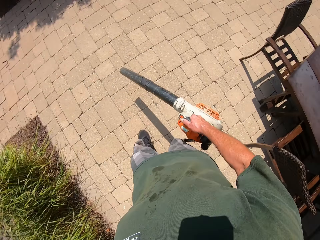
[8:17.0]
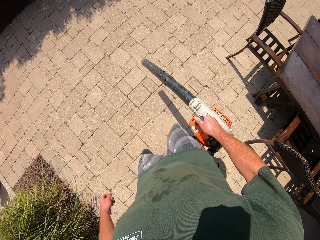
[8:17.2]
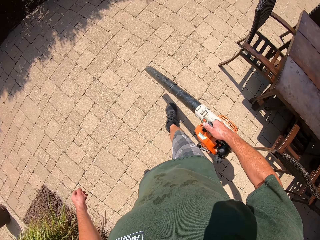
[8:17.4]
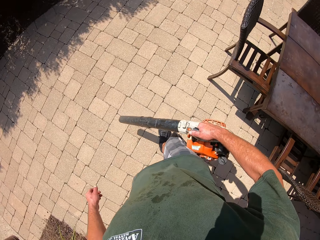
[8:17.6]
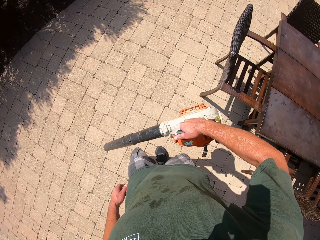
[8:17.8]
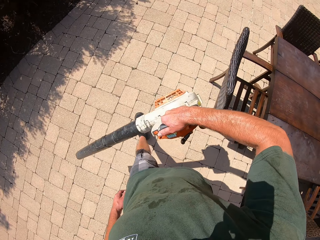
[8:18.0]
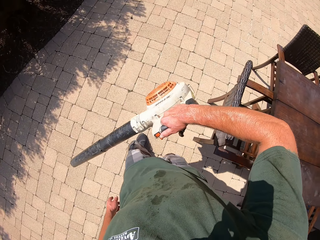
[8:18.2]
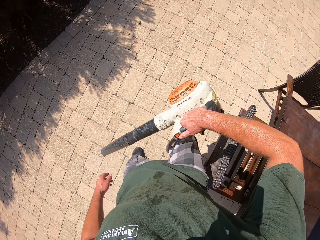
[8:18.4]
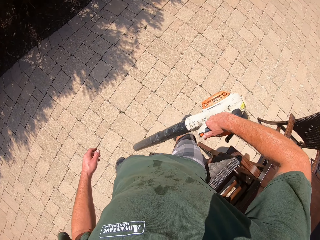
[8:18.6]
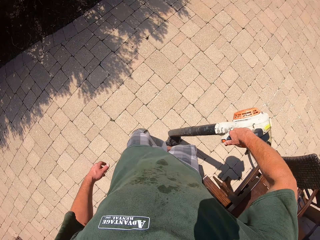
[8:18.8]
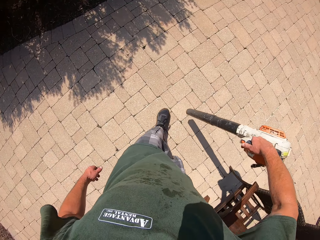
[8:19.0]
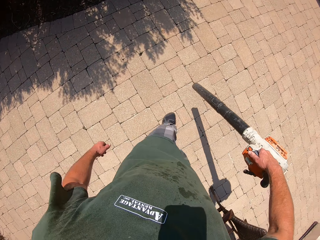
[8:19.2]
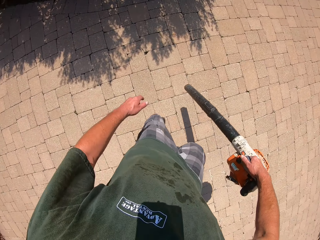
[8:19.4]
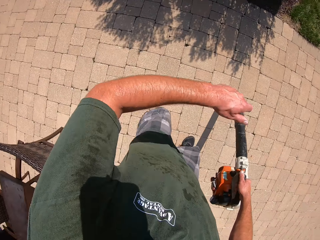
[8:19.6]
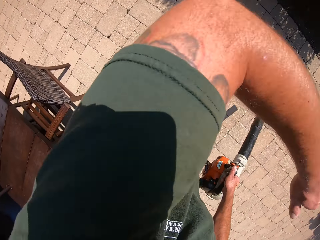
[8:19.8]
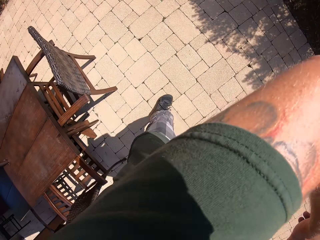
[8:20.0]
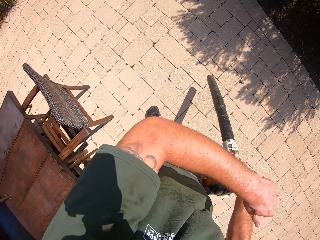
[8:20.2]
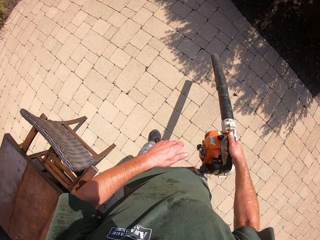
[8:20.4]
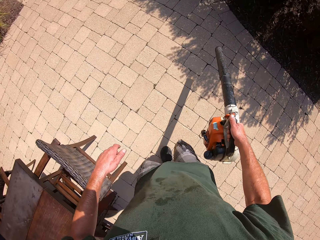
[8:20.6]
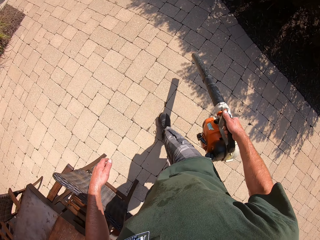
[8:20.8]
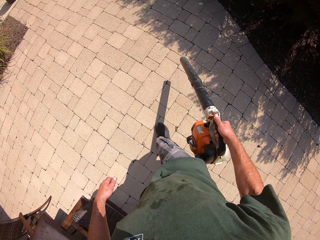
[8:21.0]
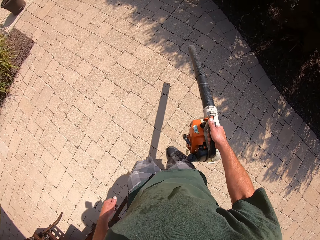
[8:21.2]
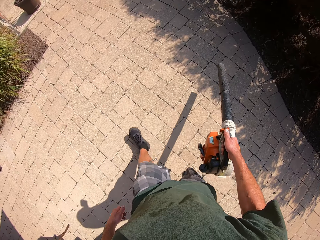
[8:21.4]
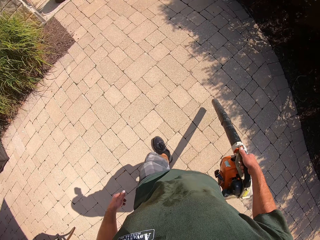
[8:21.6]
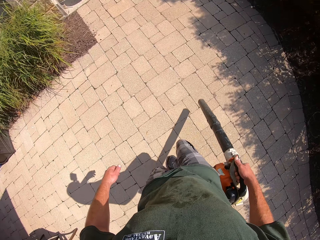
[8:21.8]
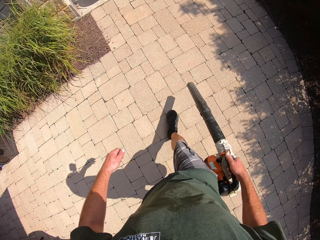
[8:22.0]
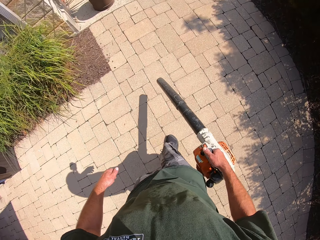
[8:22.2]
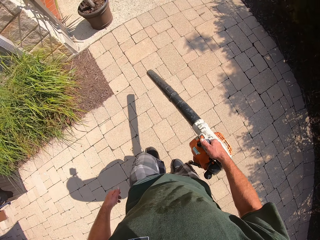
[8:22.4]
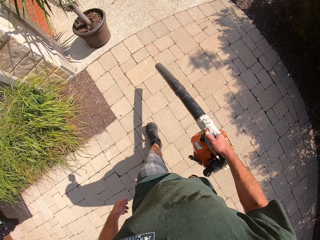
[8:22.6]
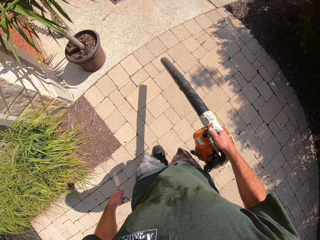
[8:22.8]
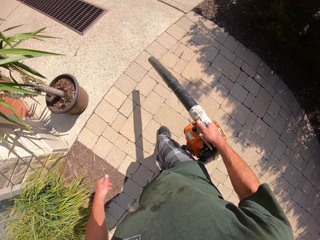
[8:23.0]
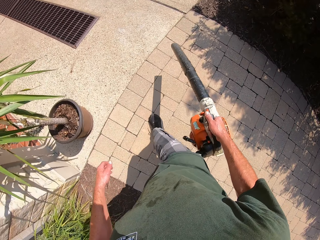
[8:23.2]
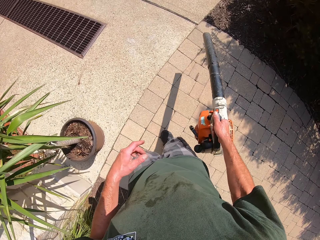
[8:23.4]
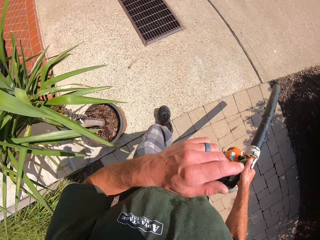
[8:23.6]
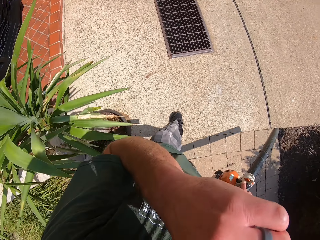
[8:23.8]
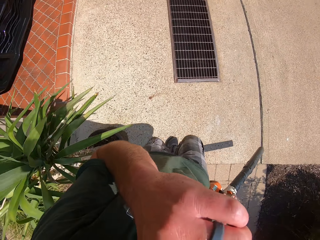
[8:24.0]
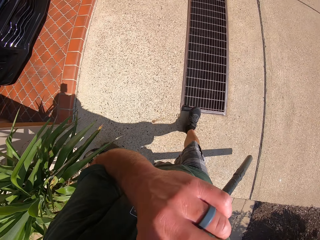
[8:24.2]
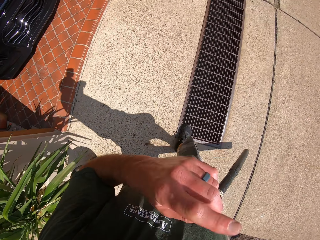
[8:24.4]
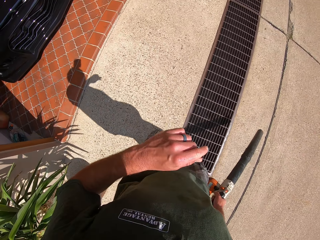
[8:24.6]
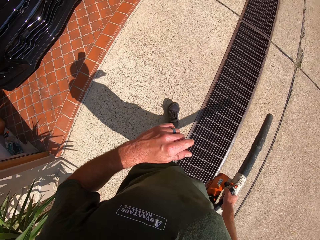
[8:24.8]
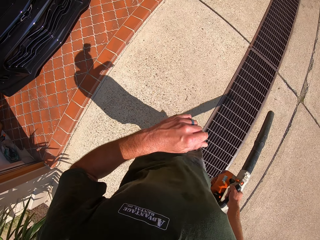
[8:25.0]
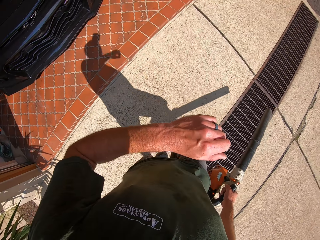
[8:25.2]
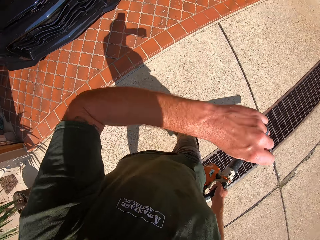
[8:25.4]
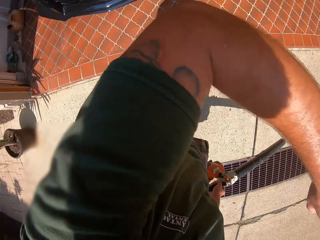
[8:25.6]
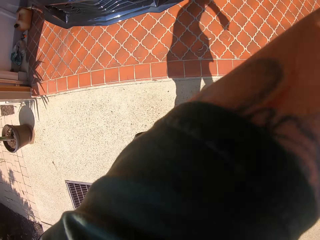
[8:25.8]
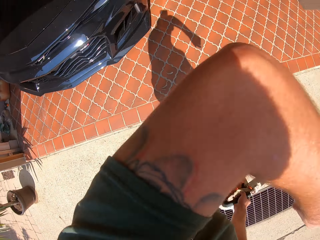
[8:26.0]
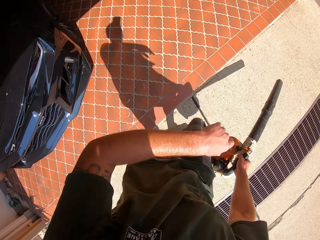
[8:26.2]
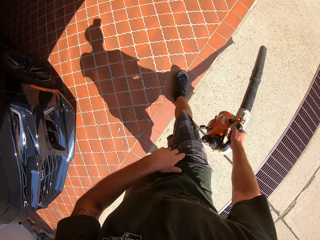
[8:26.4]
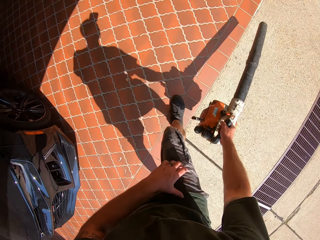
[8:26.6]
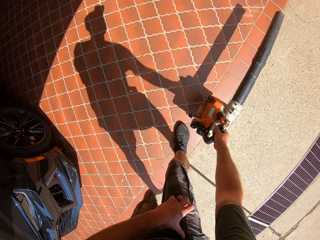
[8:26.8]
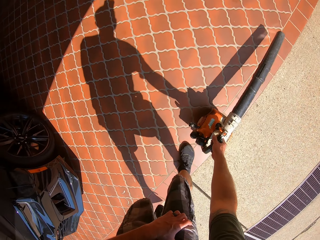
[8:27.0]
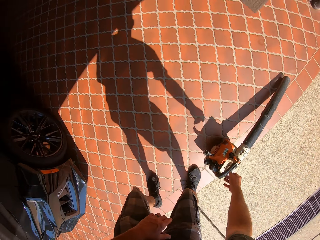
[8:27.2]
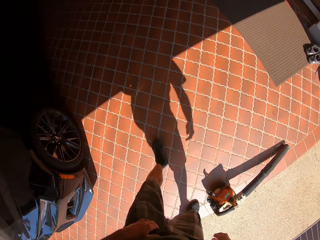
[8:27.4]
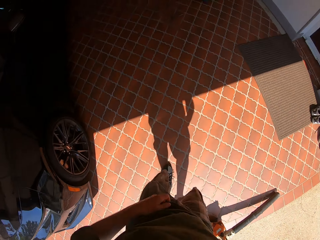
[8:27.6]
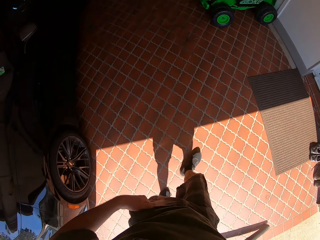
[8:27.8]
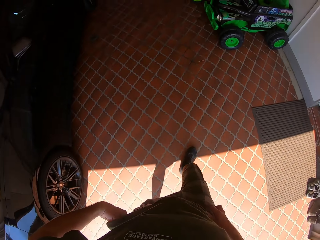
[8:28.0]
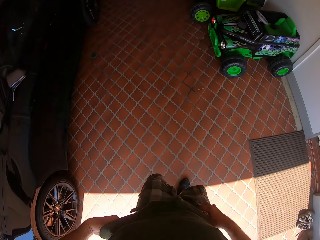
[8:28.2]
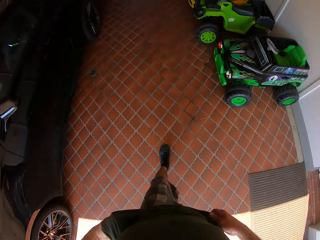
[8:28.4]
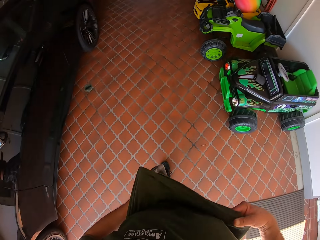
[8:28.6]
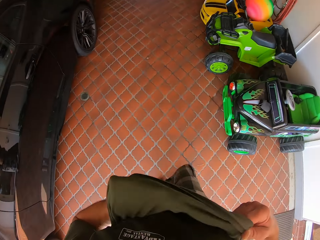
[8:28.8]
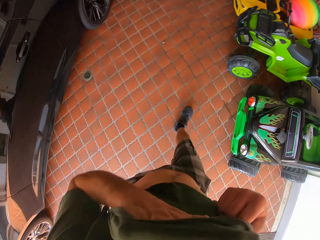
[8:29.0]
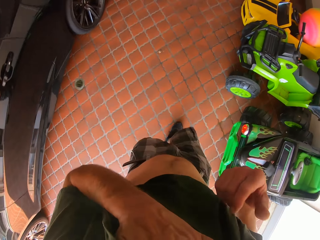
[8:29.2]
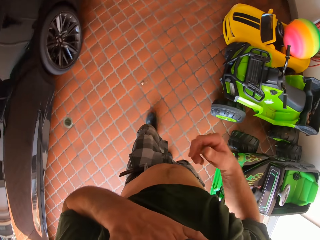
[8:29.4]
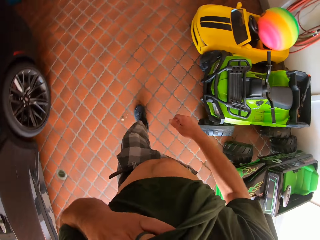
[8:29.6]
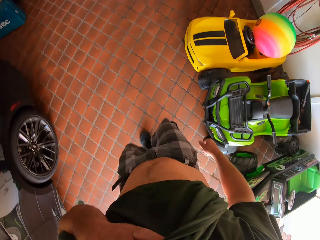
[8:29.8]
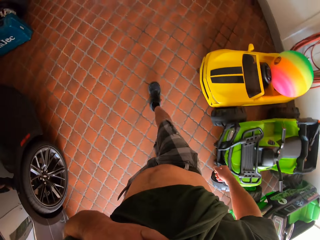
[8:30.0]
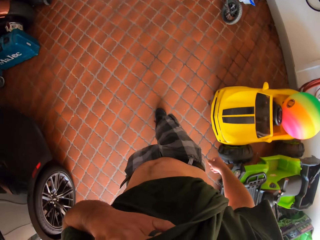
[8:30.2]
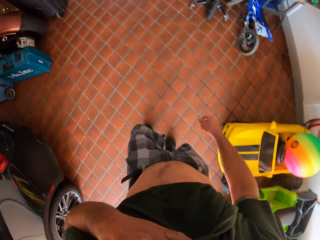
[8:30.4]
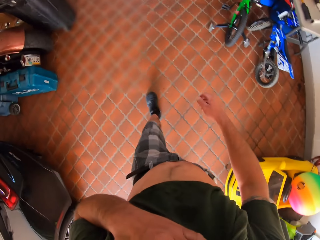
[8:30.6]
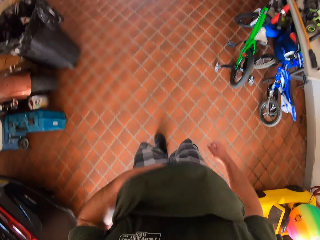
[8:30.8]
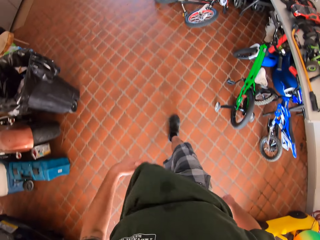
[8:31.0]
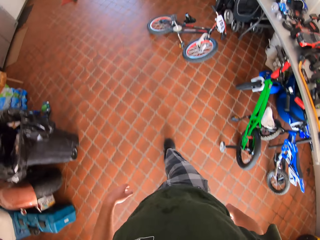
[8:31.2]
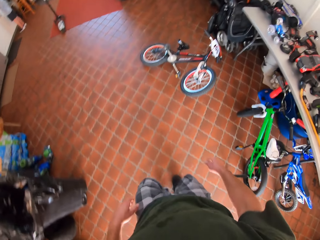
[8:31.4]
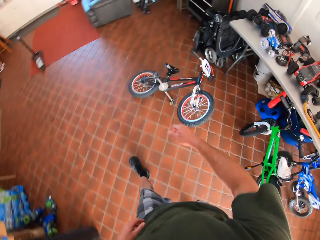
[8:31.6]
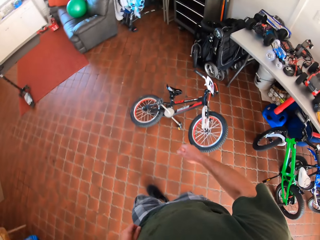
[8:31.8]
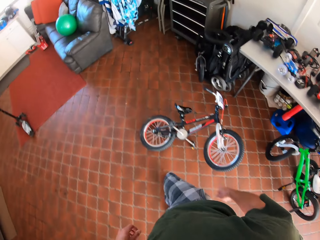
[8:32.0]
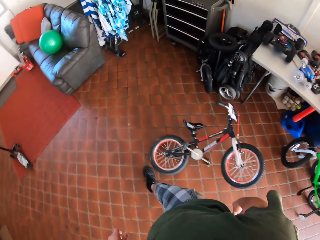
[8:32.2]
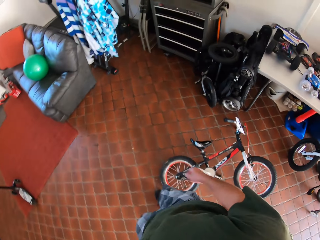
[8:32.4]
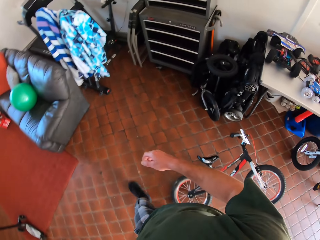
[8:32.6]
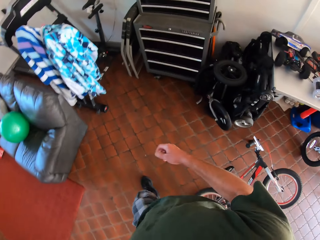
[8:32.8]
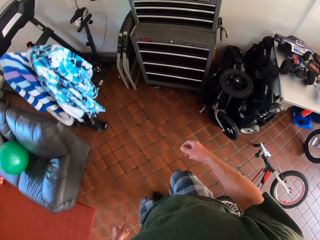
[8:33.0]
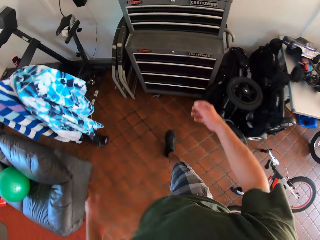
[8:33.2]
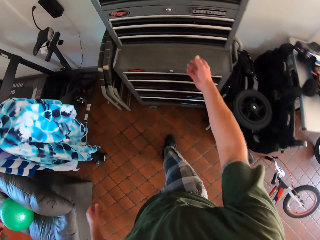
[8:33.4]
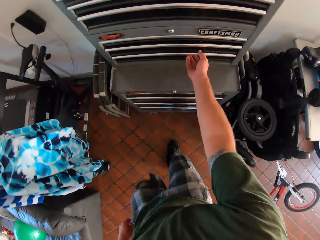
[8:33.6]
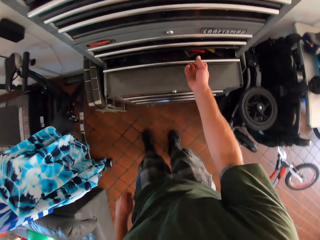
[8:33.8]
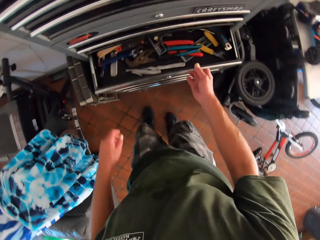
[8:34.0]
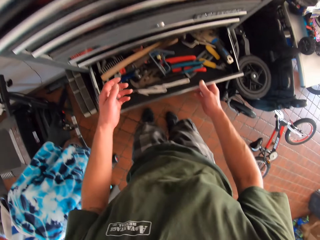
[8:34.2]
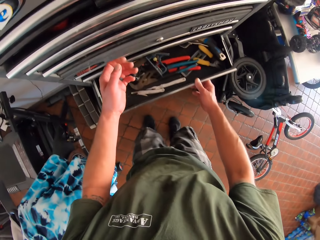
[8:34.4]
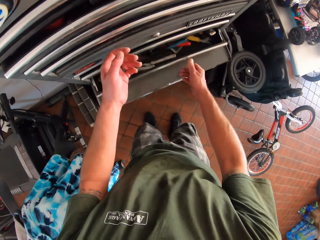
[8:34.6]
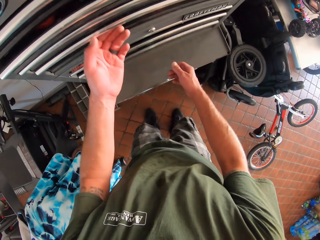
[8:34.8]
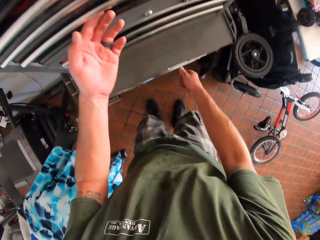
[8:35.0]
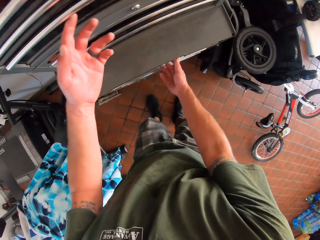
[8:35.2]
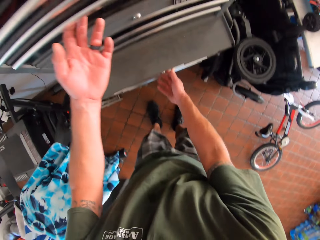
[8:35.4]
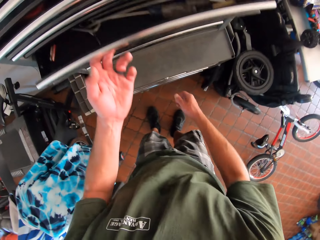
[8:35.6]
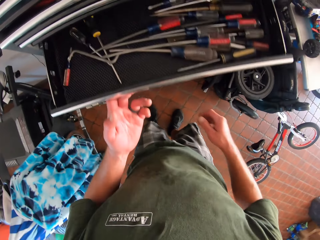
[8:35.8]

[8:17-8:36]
The camera wearer raises his left hand. He lifts up his elbow. He continues to walk around the garden with the blower in his right hand. He raises his left hand. He wipes his face. He continues to walk around the garden with the blower in his right hand. He lifts up his elbow. He drops the blower on the floor with his right hand. He walks into a garage. He wipes his face with his shirt. He raises his shirt with both hands. He opens a toolbox with his right hand. He closes the toolbox with his right hand. He opens another toolbox with his left hand.

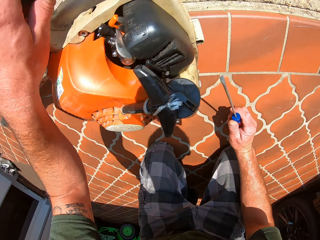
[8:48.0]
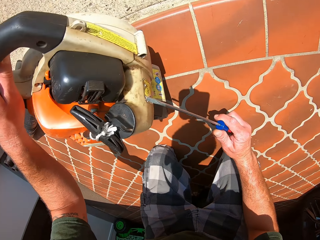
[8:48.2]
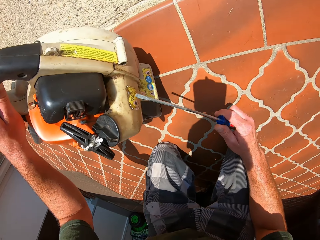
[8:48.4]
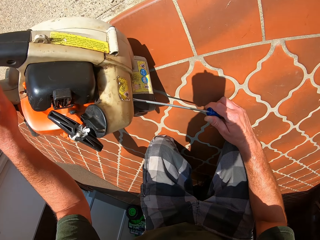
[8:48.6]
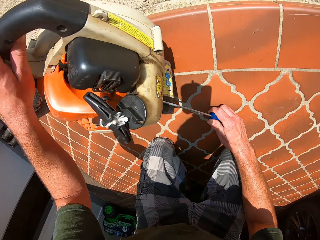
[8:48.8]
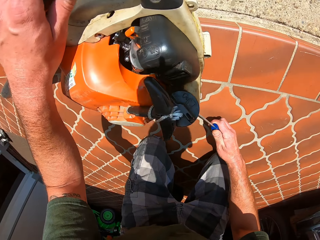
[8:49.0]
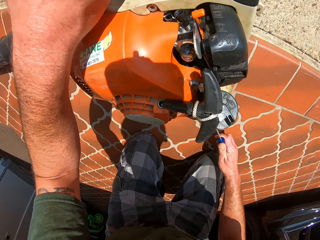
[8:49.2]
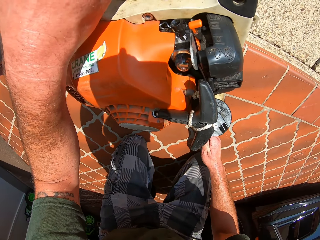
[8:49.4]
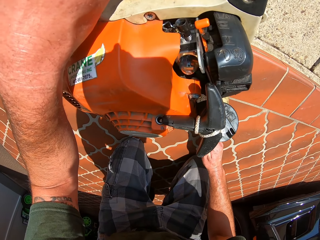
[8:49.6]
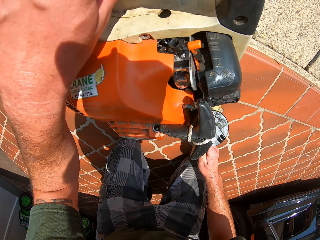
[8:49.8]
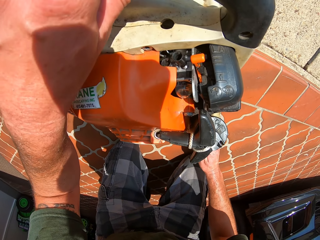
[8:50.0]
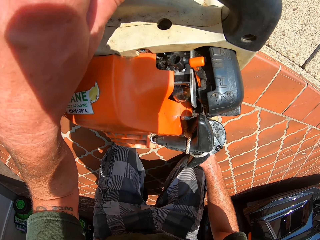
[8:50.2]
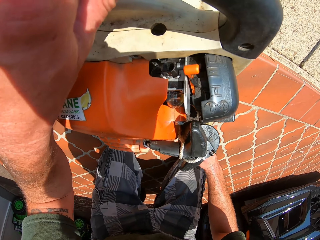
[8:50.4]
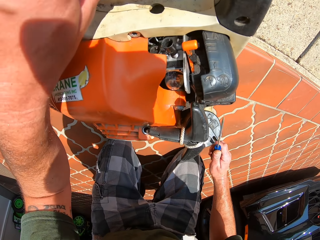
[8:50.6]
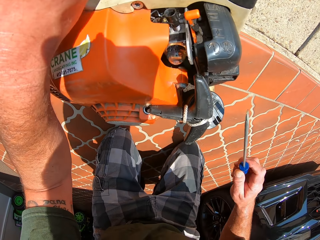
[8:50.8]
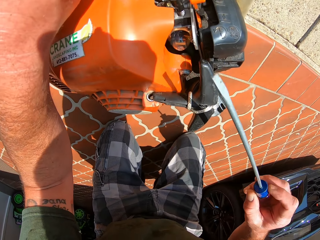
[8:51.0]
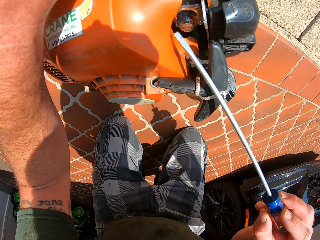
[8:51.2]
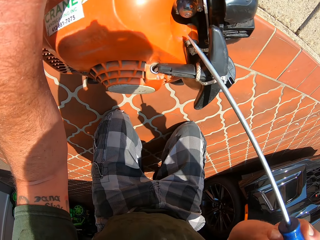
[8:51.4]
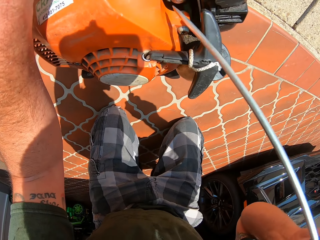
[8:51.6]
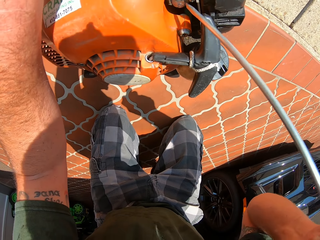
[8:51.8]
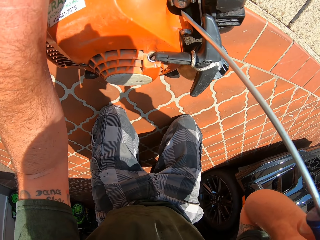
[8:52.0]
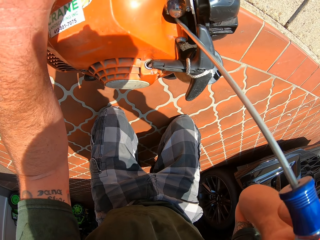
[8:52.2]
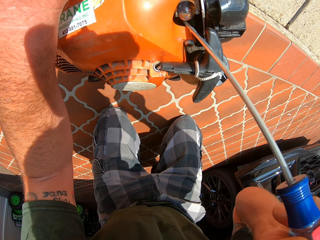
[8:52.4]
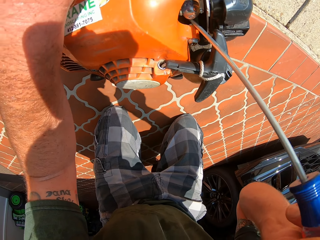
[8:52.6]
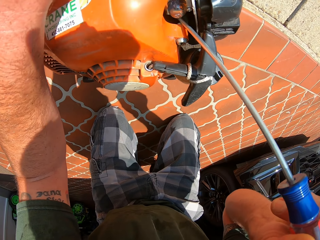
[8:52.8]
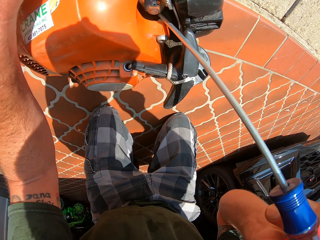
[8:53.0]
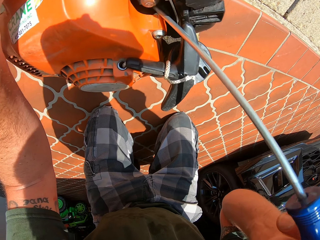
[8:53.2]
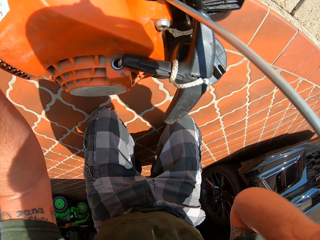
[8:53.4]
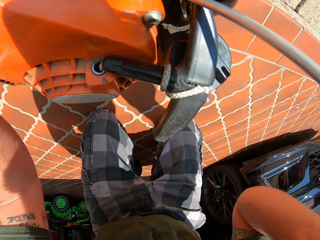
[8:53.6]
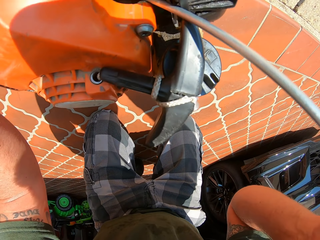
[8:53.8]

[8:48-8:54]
The camera wearer drives the screwdriver into the dust blower.
